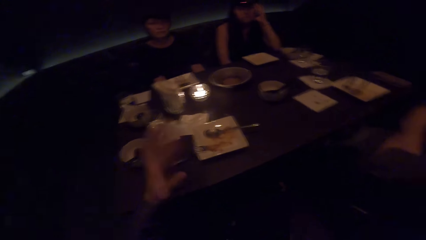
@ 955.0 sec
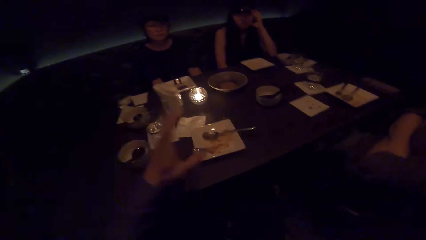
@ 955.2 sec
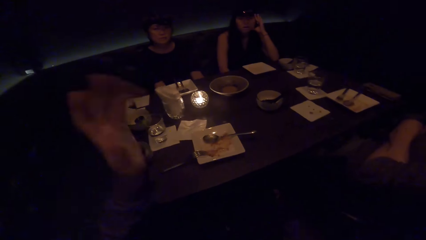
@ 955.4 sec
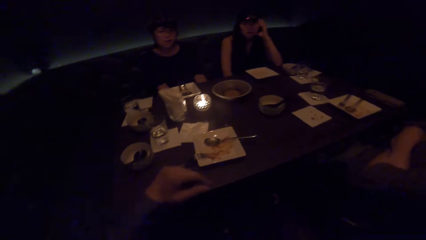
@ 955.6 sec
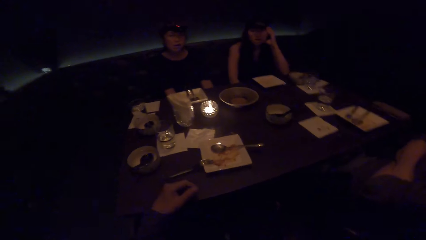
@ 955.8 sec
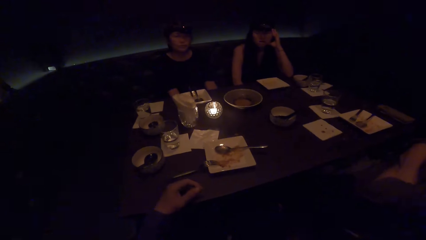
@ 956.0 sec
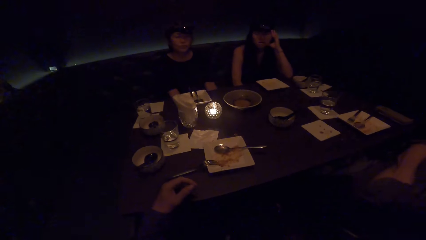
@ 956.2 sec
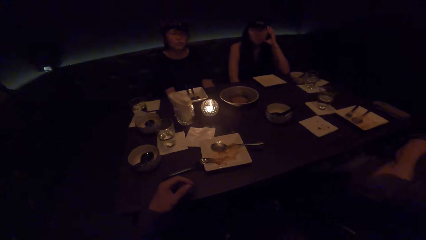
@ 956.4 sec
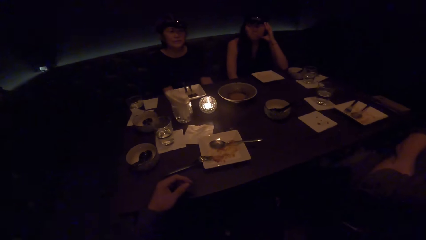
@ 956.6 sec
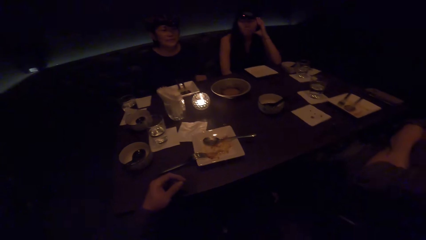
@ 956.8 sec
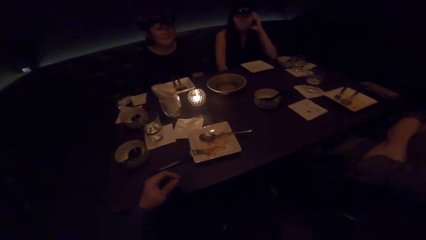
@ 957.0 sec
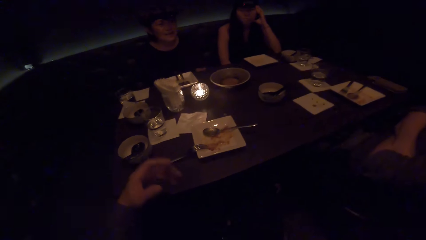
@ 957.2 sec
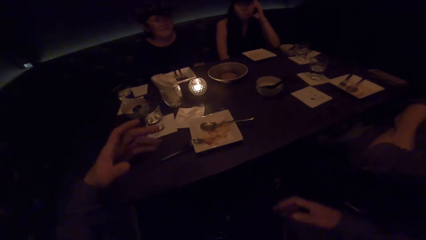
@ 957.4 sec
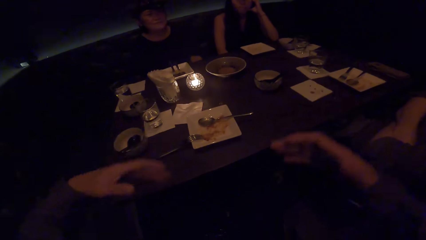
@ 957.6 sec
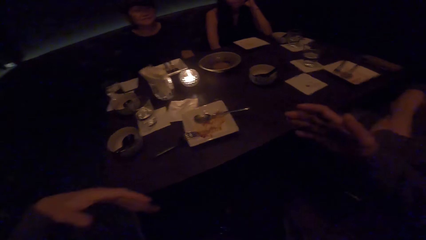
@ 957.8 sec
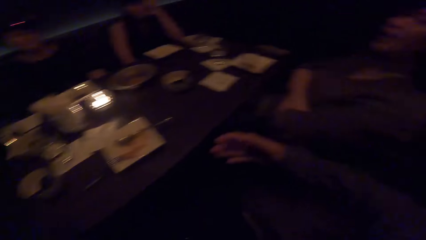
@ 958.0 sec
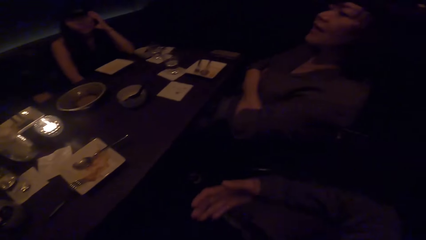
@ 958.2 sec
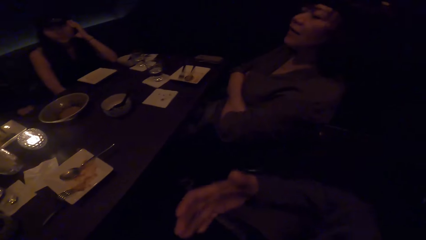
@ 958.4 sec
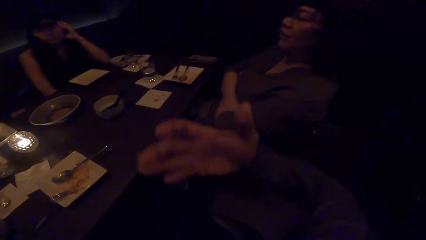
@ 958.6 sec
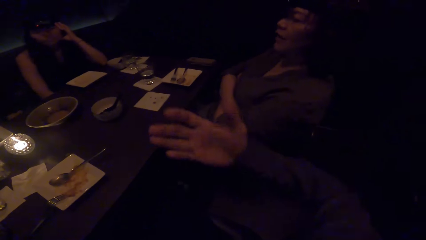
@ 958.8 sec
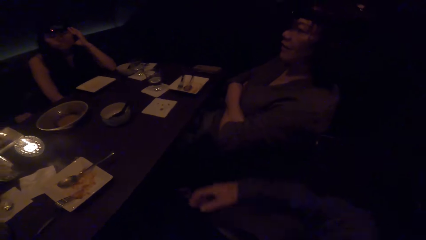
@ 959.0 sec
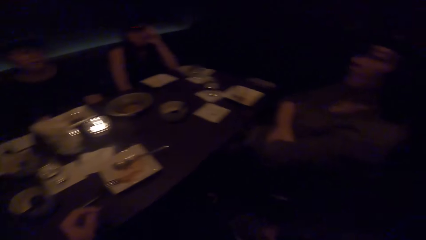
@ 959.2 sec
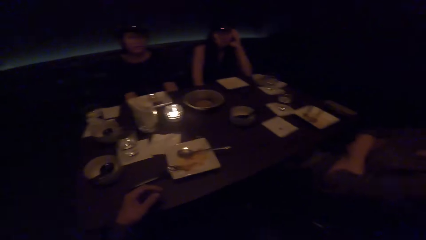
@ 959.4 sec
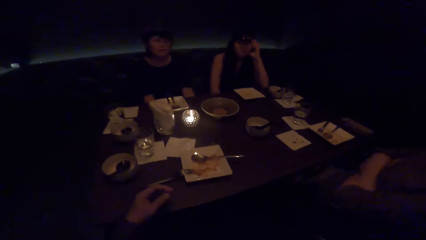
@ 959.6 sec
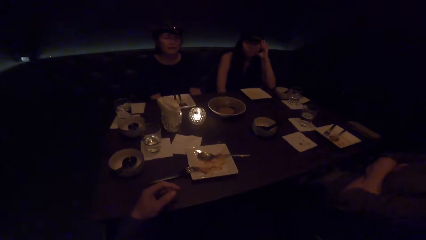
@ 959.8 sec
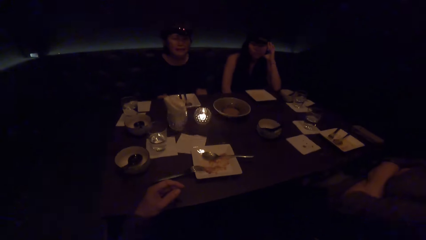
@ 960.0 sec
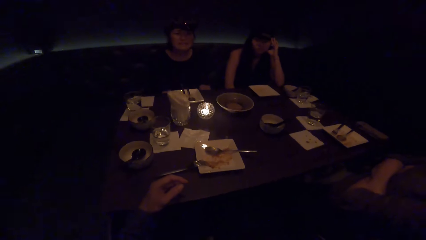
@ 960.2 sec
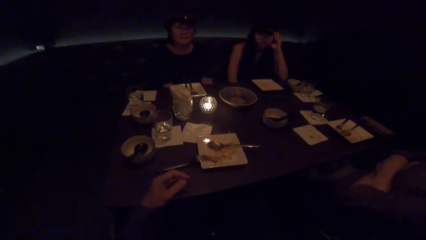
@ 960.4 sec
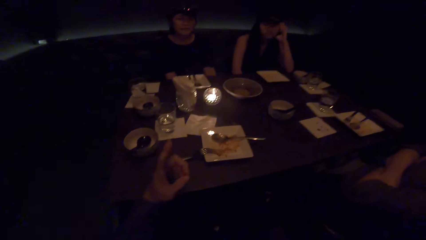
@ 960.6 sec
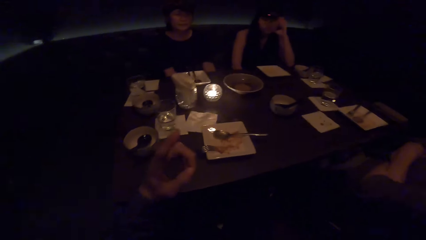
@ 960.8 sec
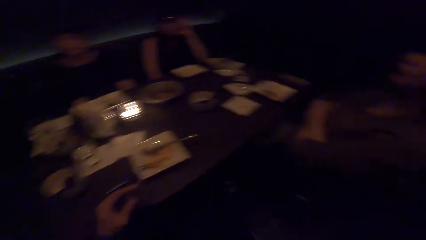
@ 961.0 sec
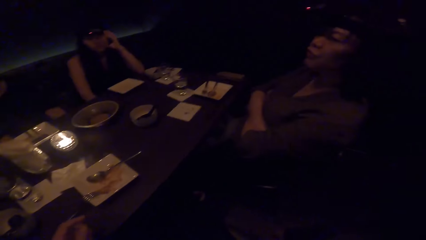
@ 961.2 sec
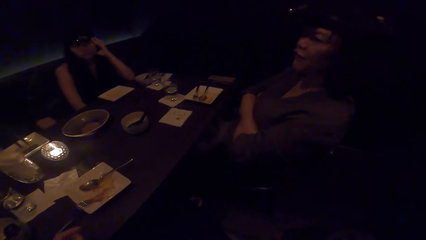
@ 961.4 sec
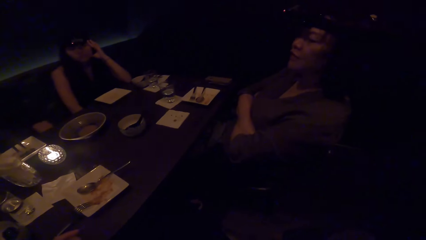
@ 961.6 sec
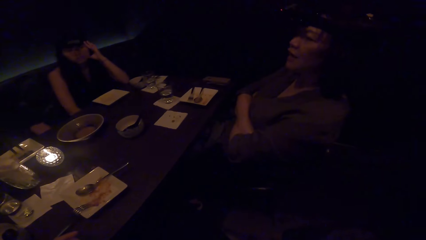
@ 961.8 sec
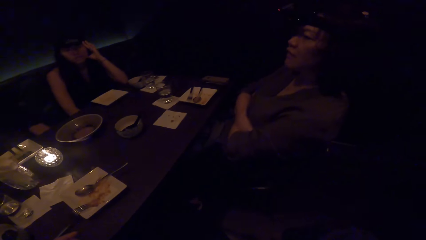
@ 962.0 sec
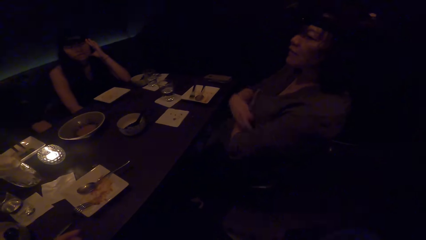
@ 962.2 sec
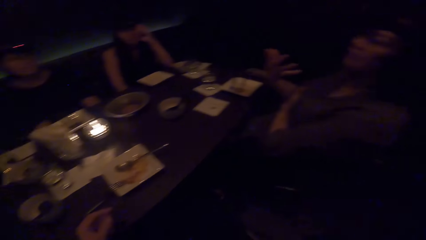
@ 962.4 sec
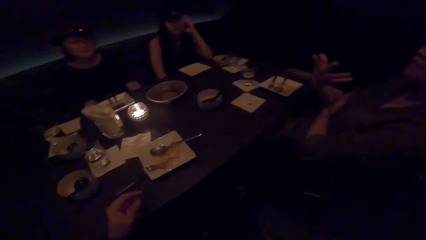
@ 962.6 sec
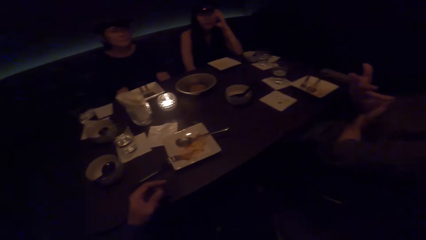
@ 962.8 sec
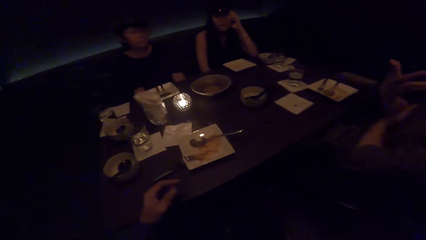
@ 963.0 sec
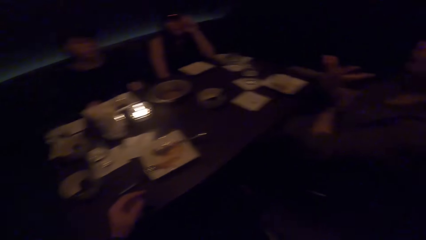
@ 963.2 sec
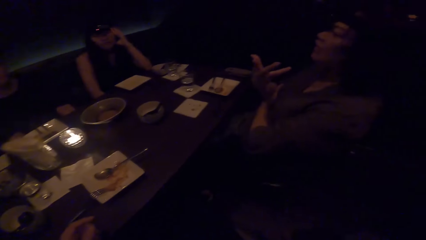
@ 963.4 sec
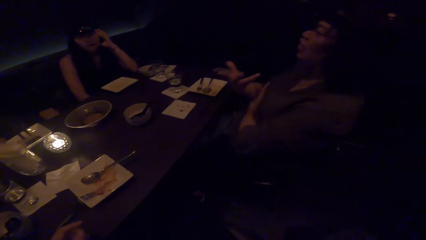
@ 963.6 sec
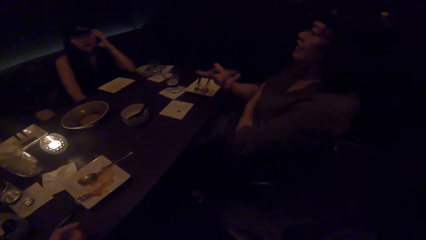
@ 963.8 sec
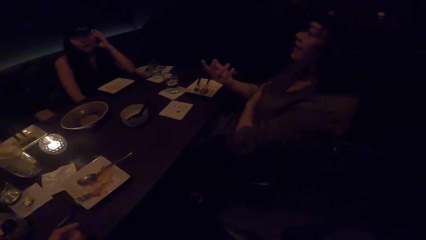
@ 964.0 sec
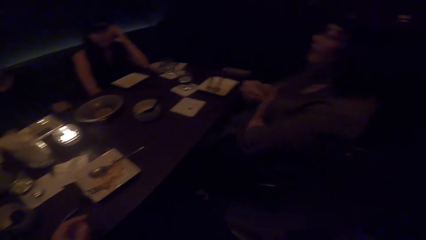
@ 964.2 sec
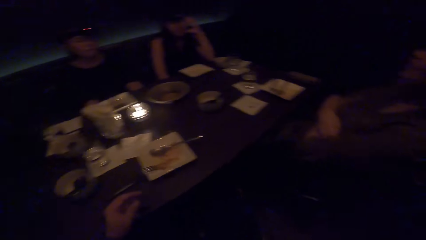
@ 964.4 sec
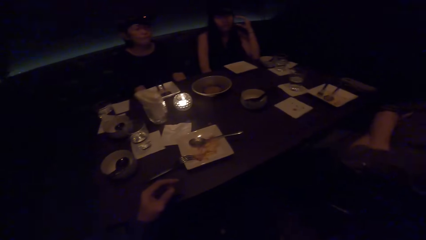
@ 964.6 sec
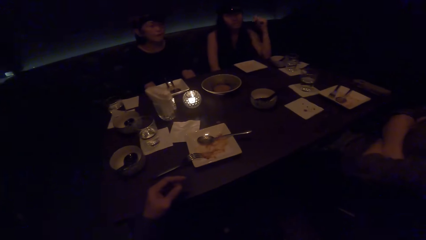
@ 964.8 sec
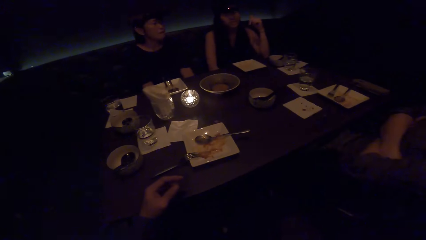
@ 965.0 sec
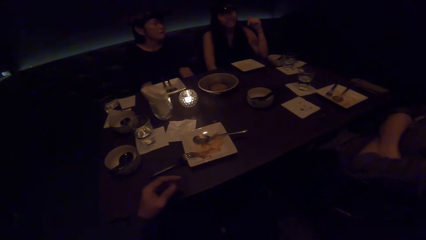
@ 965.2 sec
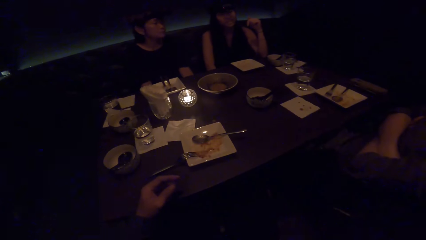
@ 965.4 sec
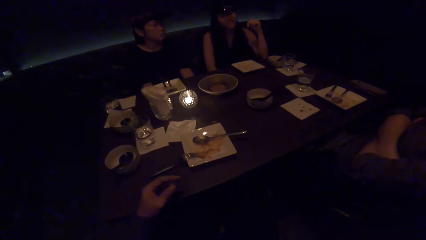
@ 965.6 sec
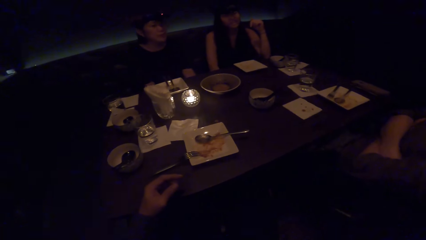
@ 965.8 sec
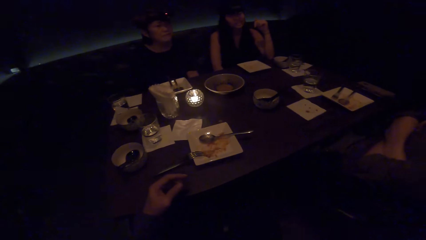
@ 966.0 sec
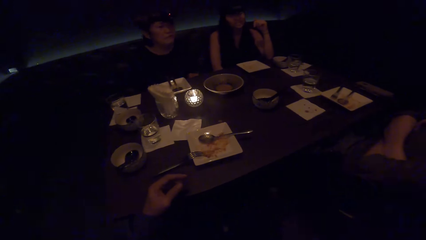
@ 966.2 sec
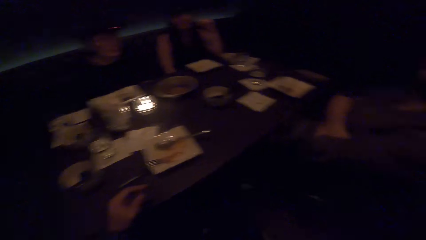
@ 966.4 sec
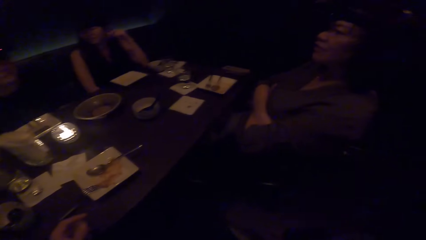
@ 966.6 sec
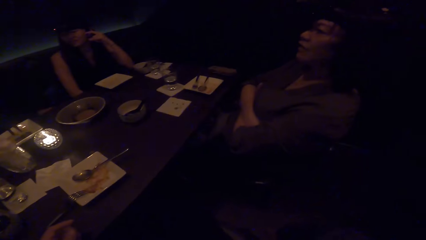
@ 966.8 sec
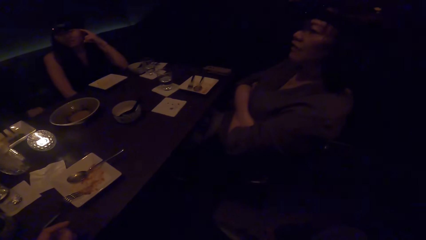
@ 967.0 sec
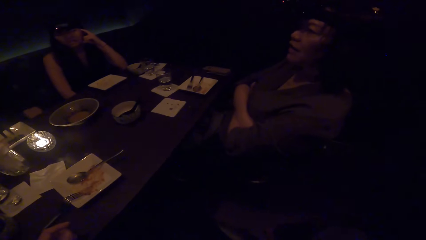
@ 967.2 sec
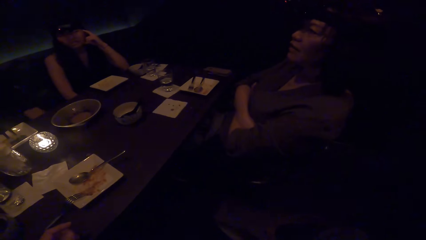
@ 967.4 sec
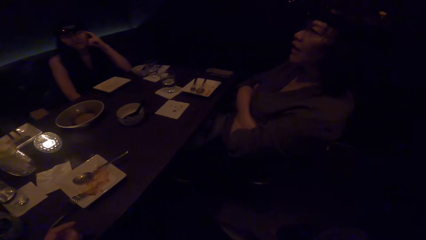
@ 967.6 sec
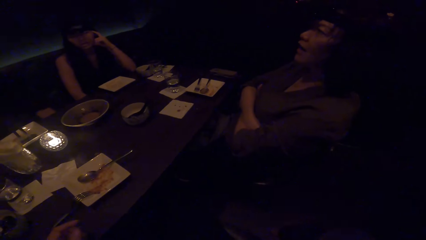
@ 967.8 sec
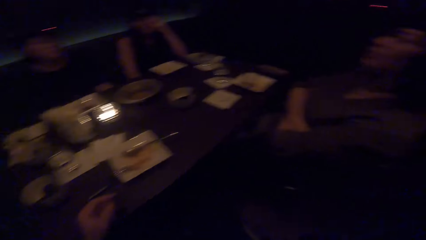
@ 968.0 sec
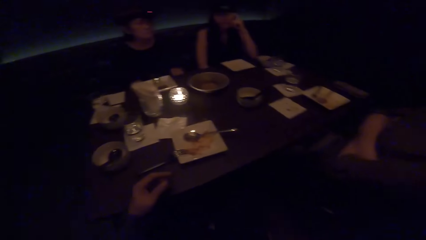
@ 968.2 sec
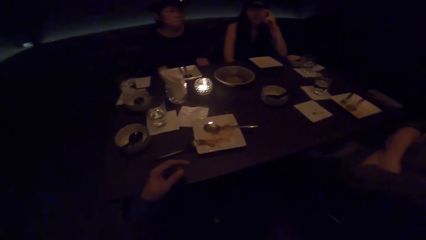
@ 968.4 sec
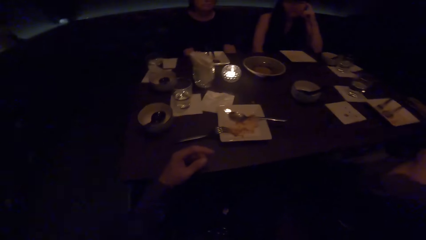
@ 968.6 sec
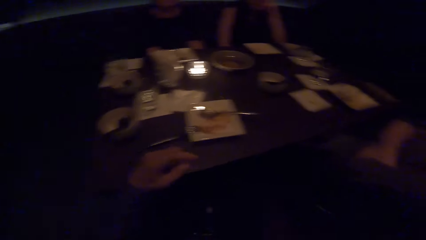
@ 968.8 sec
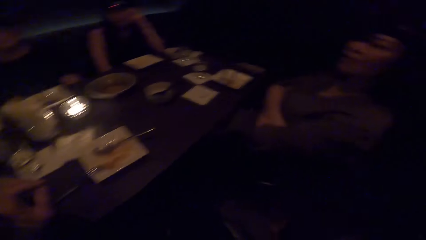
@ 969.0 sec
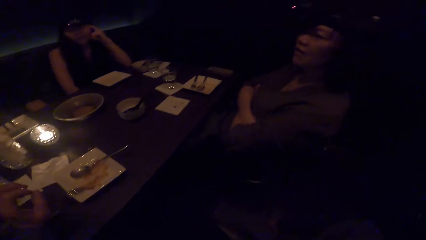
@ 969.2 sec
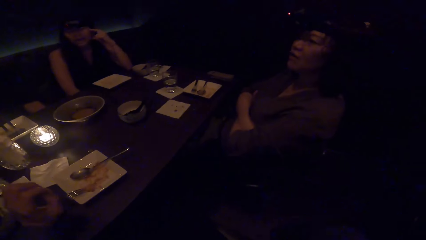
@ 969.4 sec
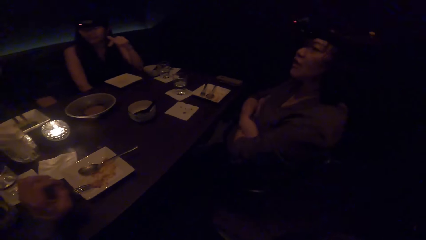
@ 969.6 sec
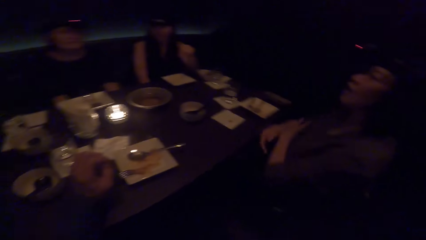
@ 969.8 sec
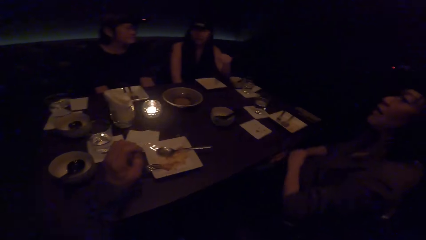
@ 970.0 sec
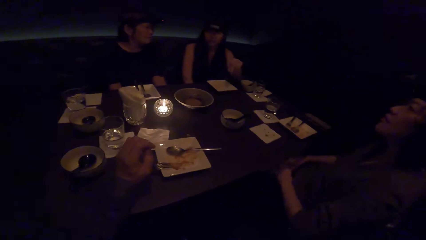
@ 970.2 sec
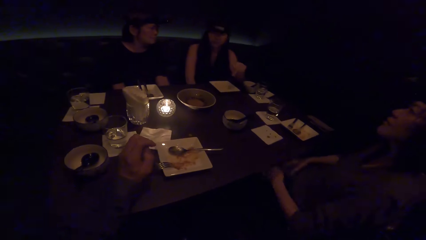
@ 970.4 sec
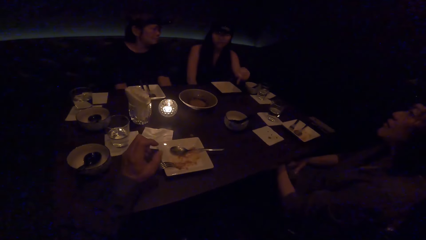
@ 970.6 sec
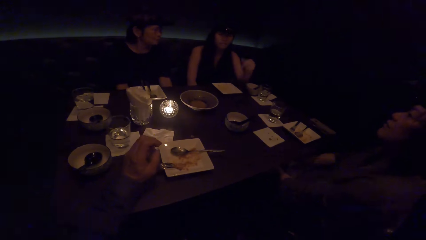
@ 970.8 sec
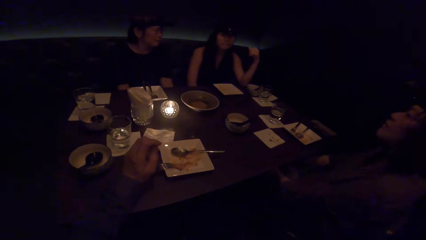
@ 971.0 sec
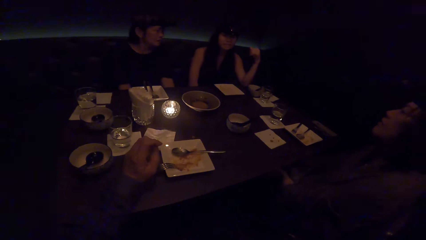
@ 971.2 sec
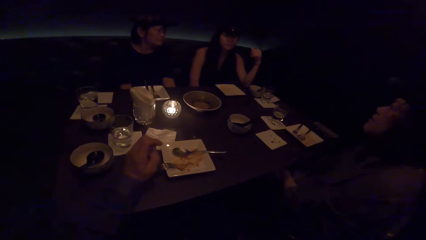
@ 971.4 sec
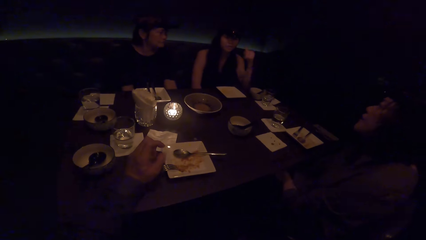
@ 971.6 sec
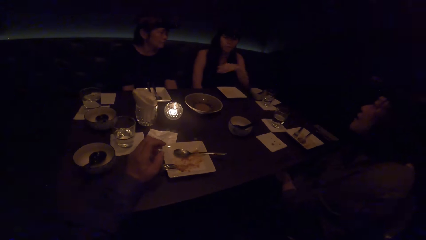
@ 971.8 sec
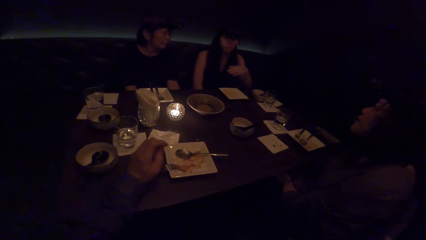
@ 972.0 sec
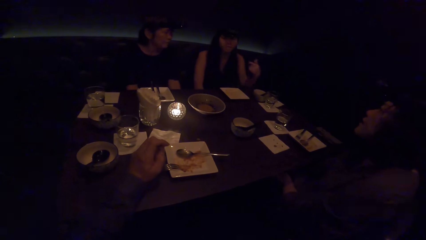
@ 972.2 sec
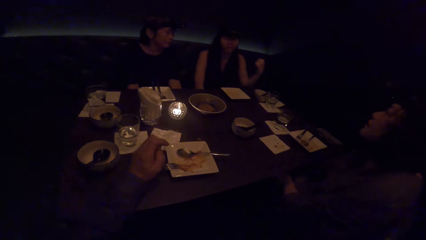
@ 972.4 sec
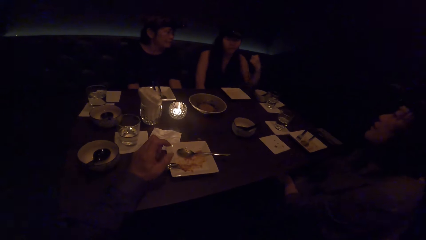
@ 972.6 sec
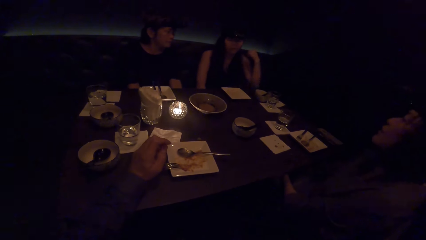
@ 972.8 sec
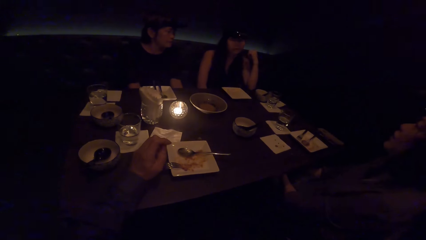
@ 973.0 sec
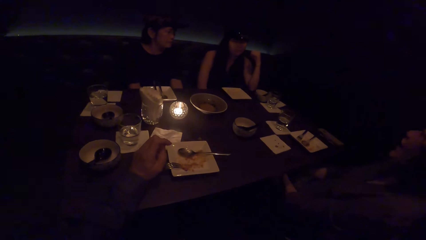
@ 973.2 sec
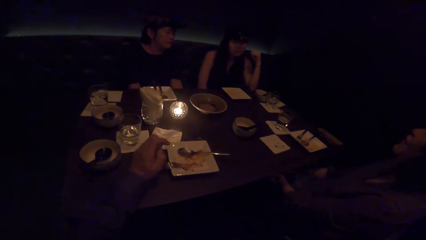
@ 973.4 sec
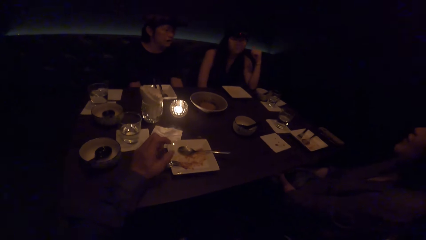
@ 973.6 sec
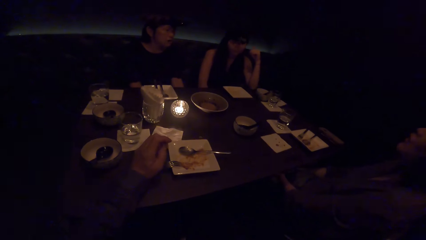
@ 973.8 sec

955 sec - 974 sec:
A woman interacts with another woman. The camera wearer looks at a lady. The other woman interacts with the first woman.
